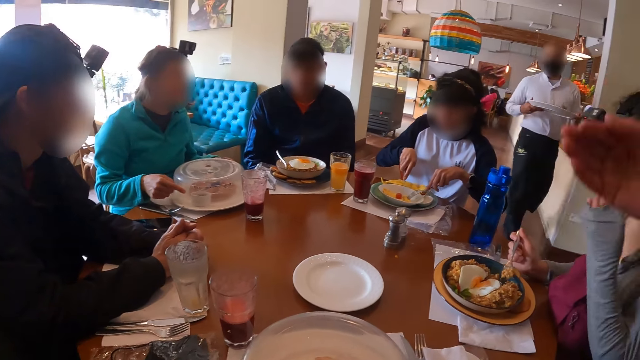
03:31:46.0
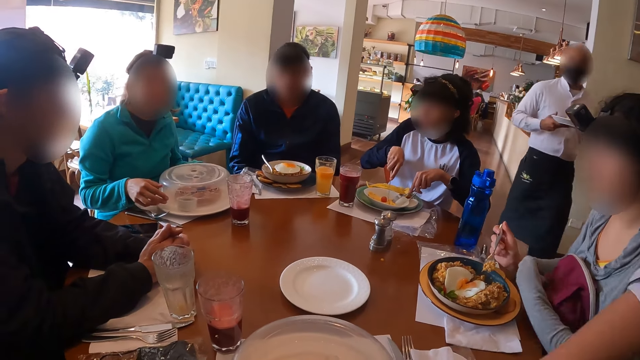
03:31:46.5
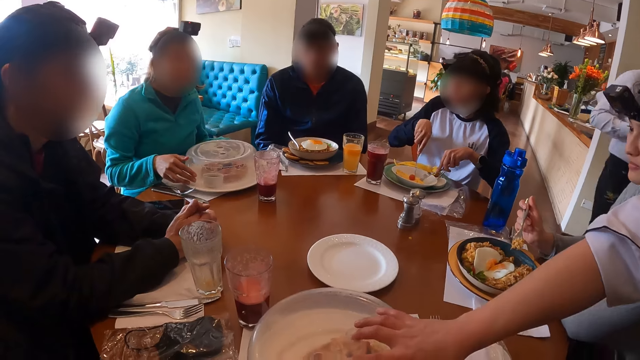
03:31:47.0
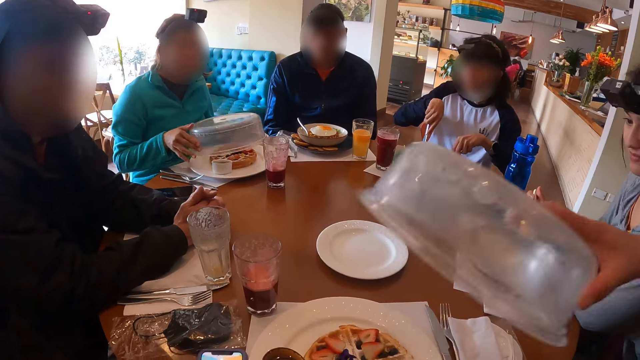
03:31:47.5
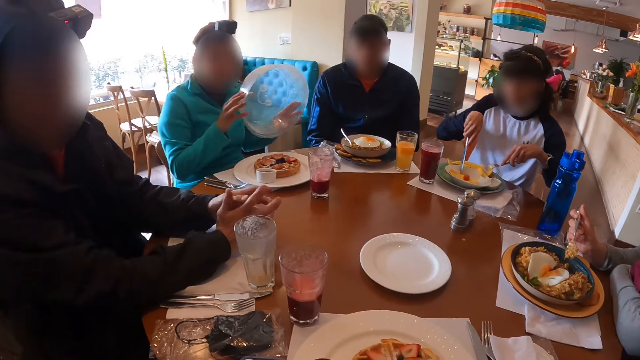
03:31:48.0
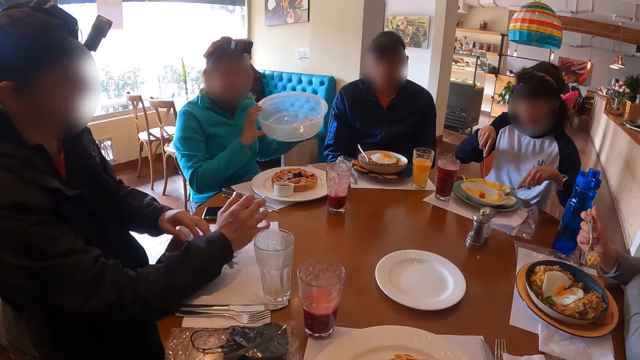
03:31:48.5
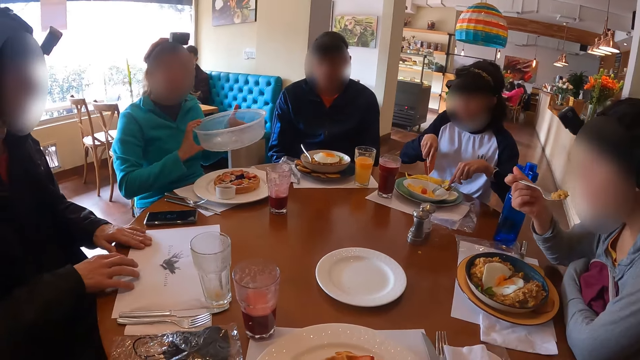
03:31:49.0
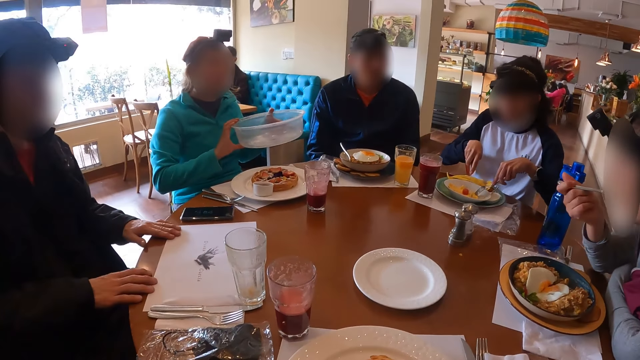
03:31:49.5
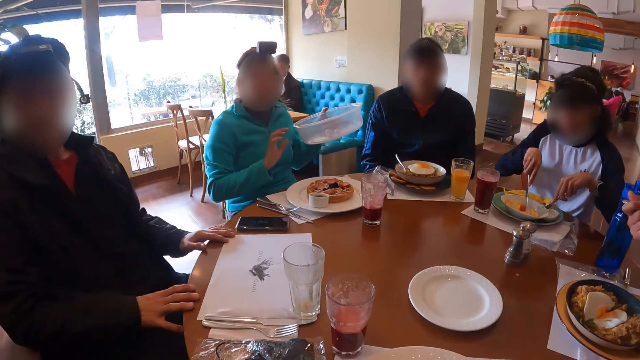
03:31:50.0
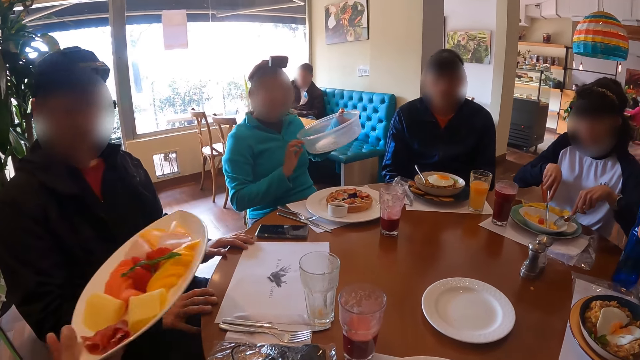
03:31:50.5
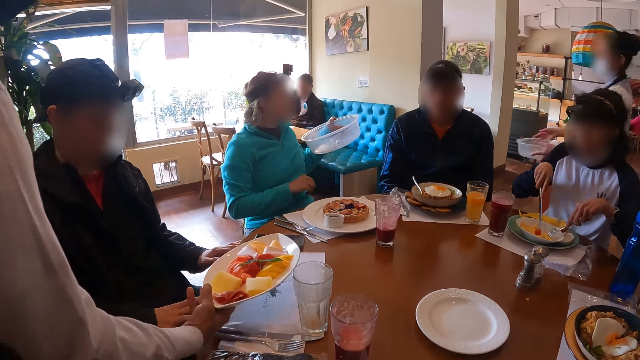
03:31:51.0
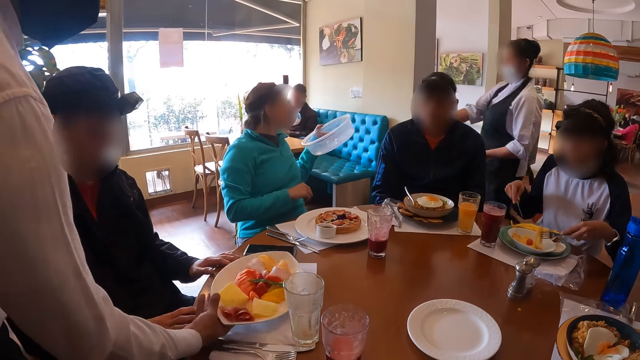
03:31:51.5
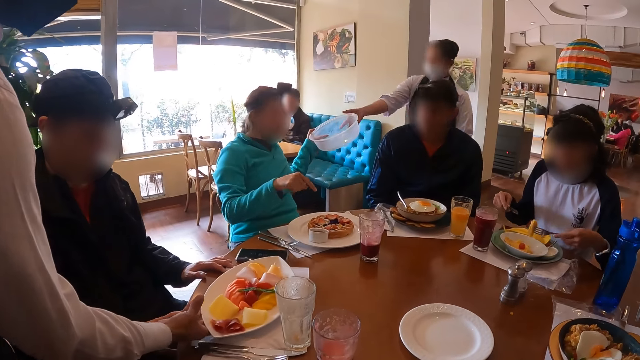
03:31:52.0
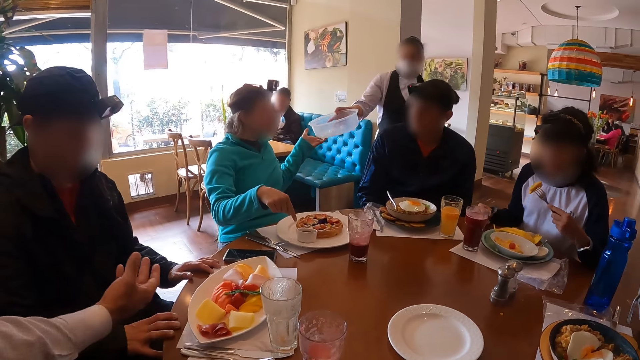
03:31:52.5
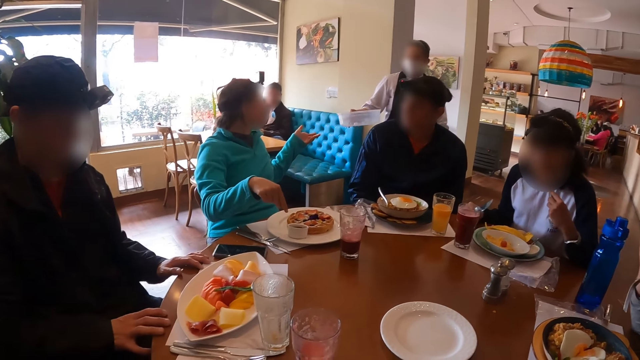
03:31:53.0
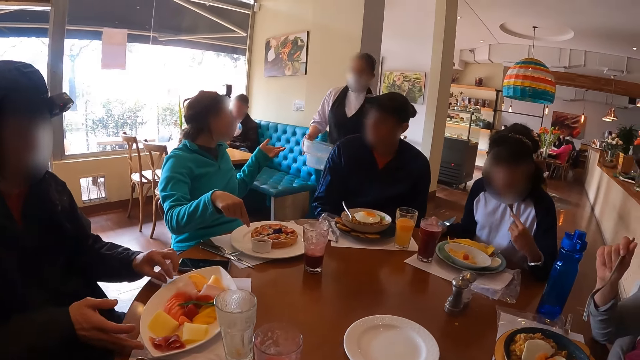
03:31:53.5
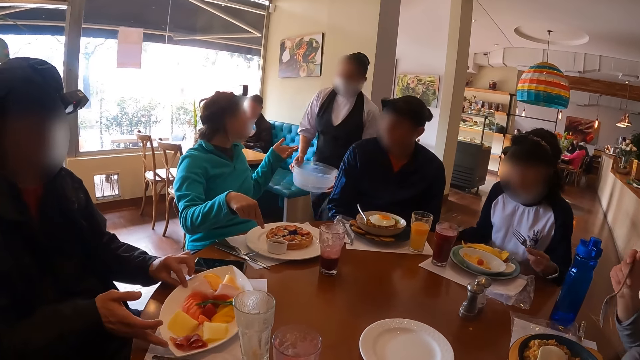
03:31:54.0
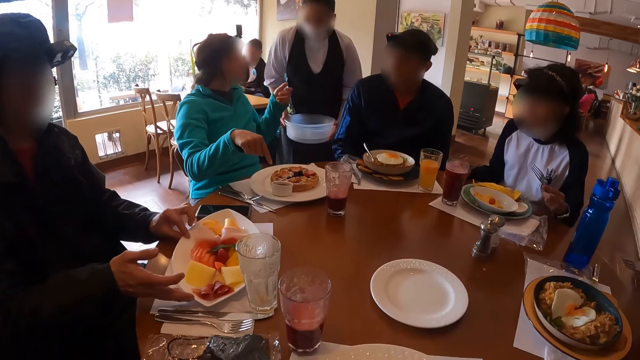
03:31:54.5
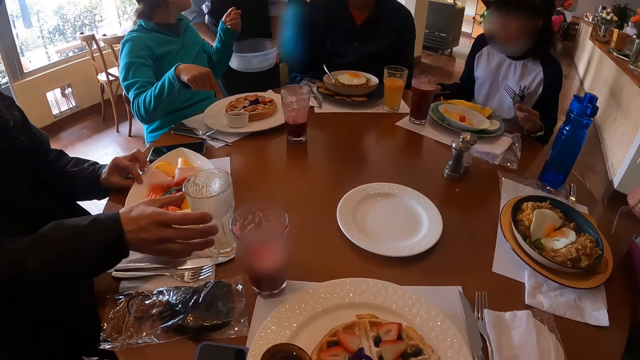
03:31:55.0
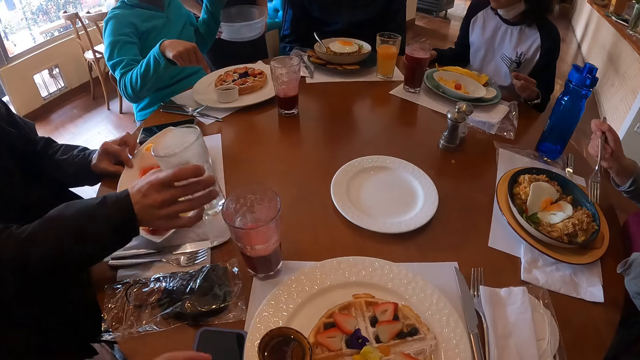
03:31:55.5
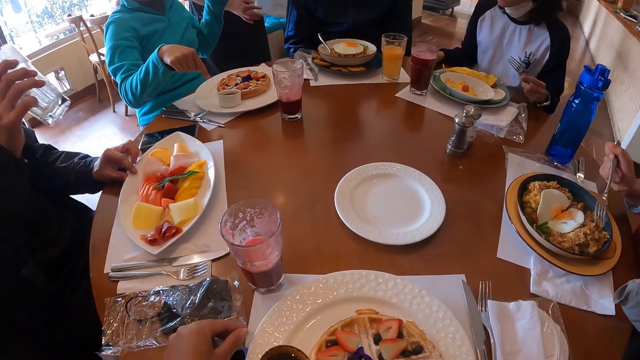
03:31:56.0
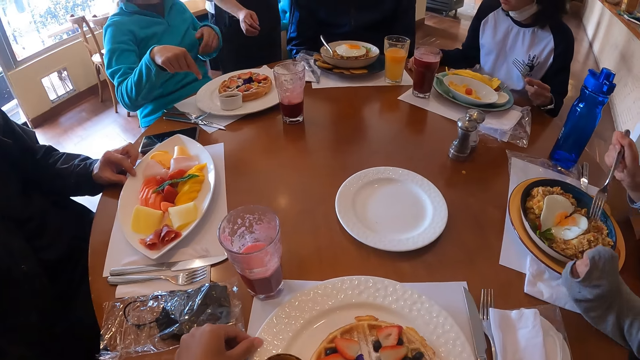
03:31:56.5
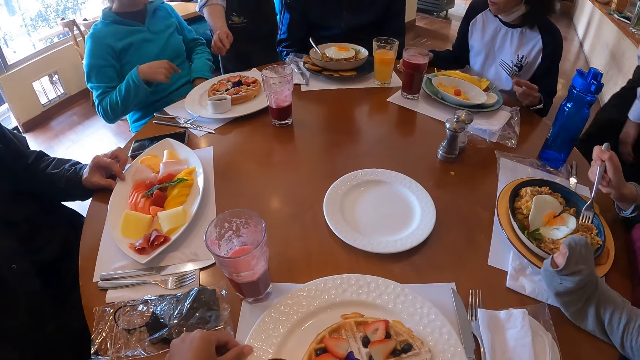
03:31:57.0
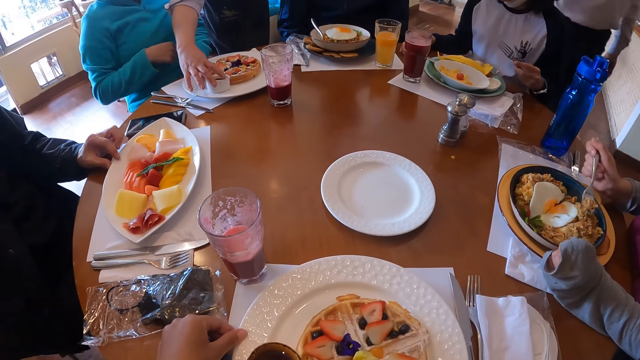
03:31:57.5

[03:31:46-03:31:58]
A waiter lifts up the hand. Another waiter walks past the camera wearer. The first waiter lifts the cover on the plate of food with her right hand and takes the bowl. A man lifts the cover with both hands and takes the bowl. Another man lifts up the hand. A woman eats the food in the plate with the fork in her right hand. The second waiter drops a plate of food on the table with his right hand. The first waiter receives a cover from the first man with her right hand. The first man converses with the first waiter. The first waiter takes the bowl. Another woman eats food from the plate with the fork in her left hand. The other man adjusts a plate on the table with both hands and picks a cup on the table with his right hand. The camera wearer touches the plate on the table with her left hand.

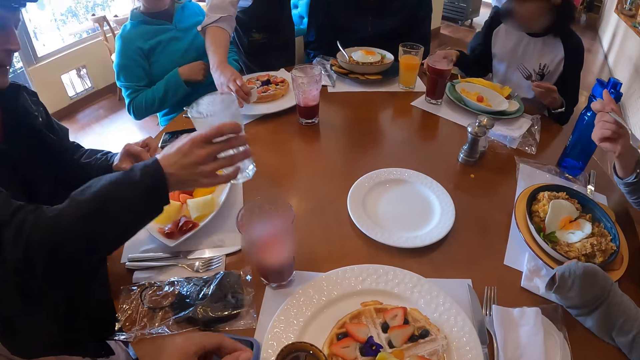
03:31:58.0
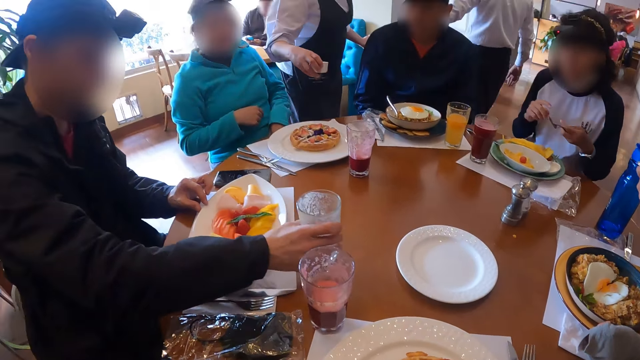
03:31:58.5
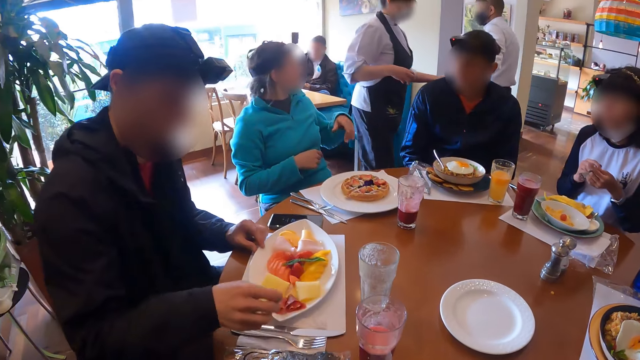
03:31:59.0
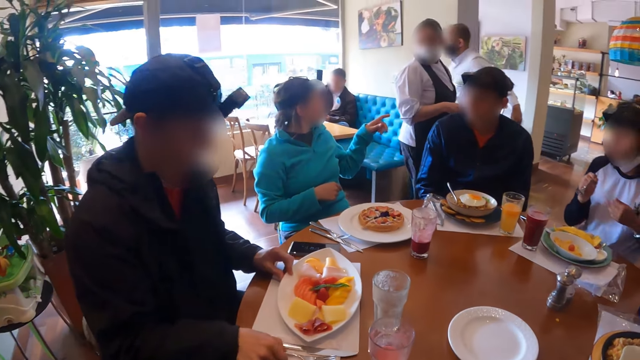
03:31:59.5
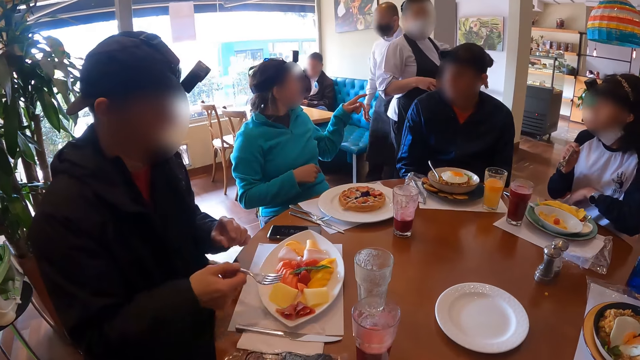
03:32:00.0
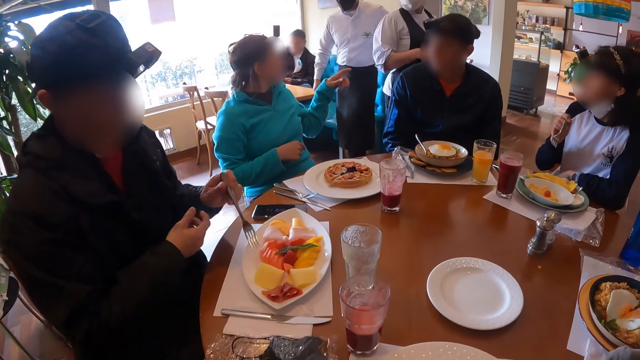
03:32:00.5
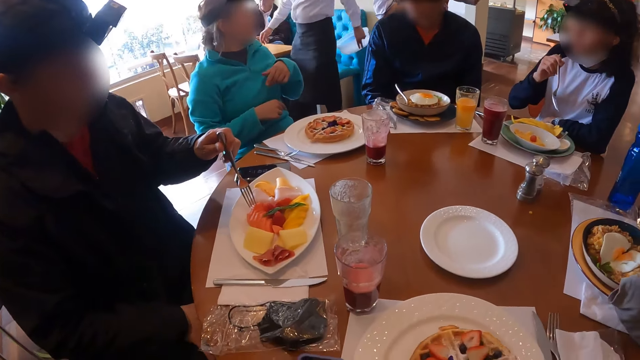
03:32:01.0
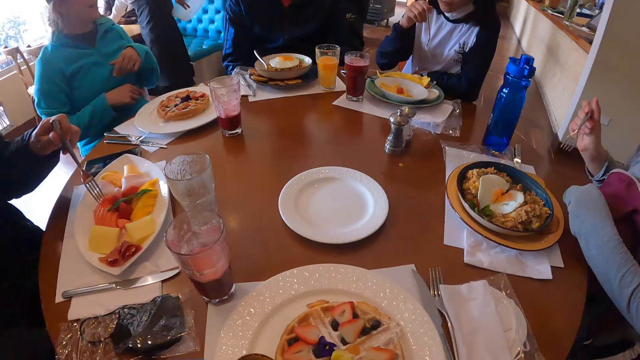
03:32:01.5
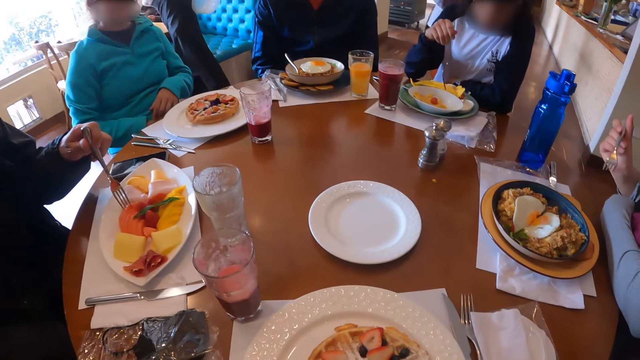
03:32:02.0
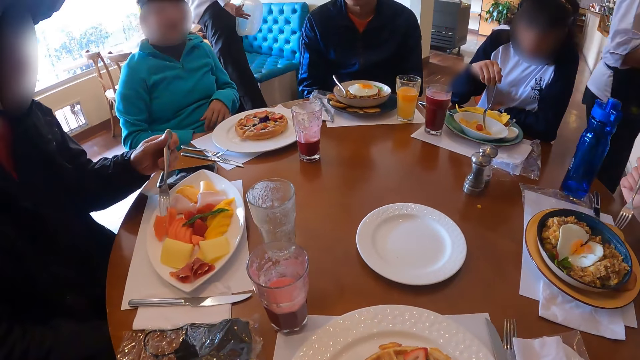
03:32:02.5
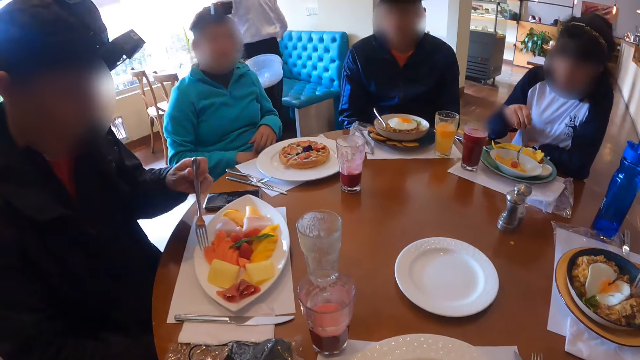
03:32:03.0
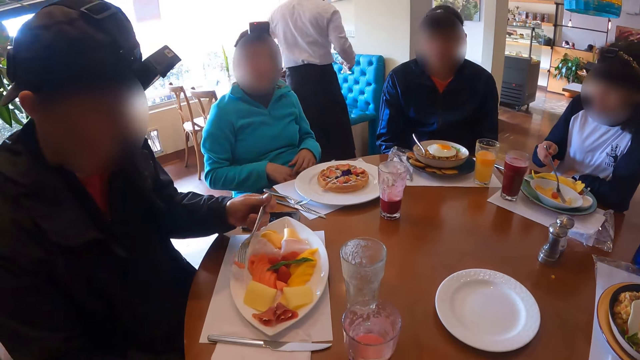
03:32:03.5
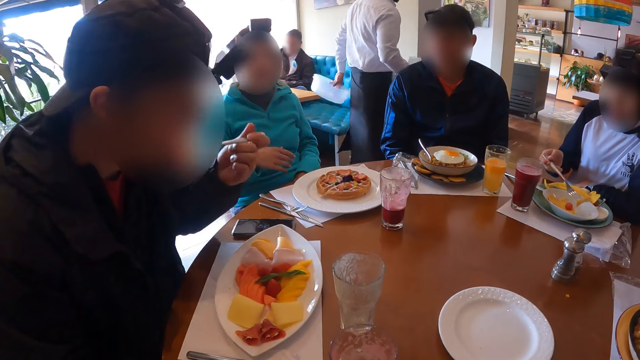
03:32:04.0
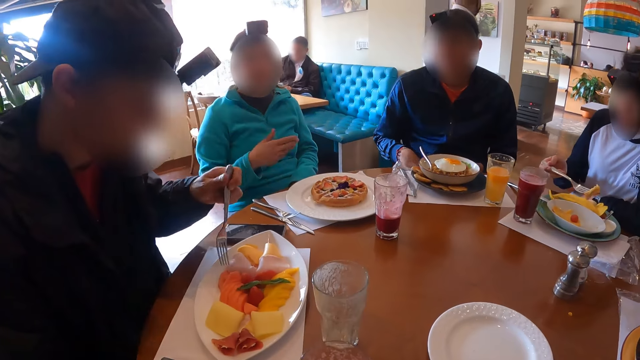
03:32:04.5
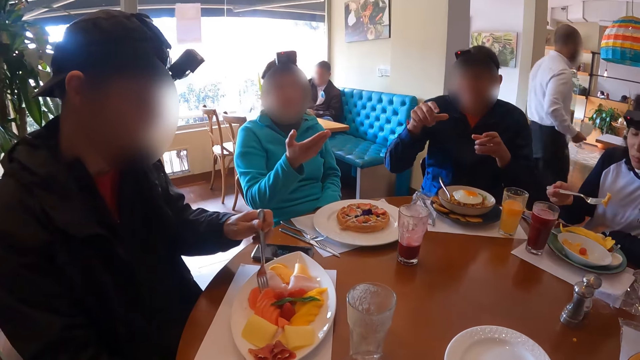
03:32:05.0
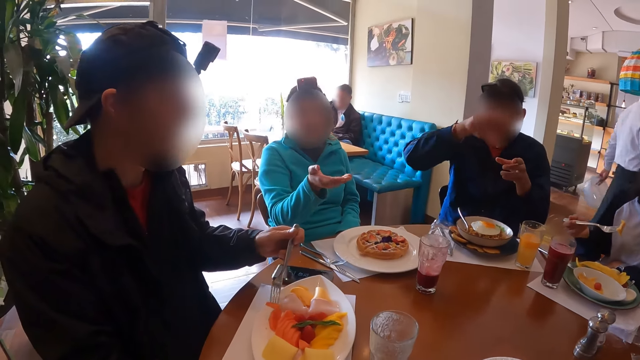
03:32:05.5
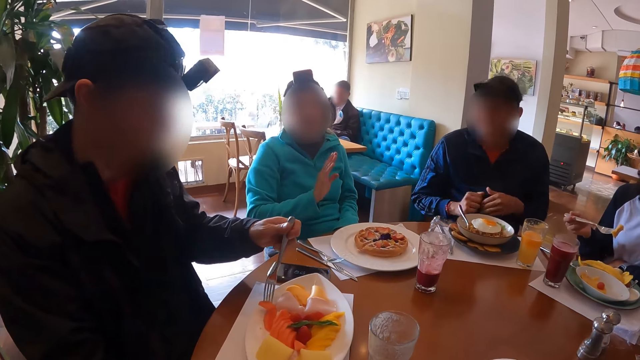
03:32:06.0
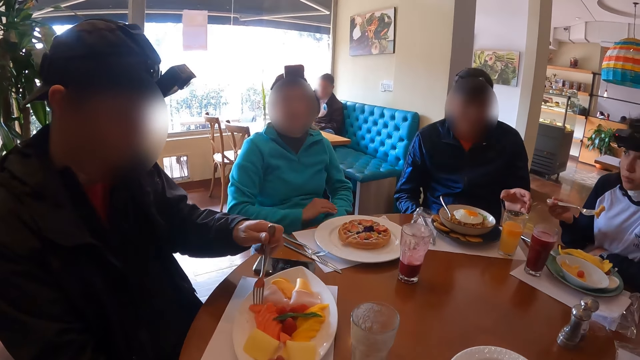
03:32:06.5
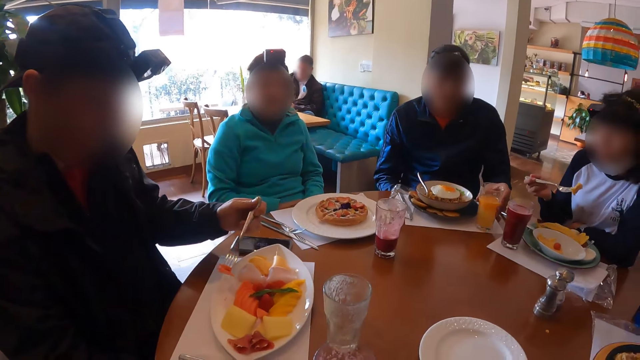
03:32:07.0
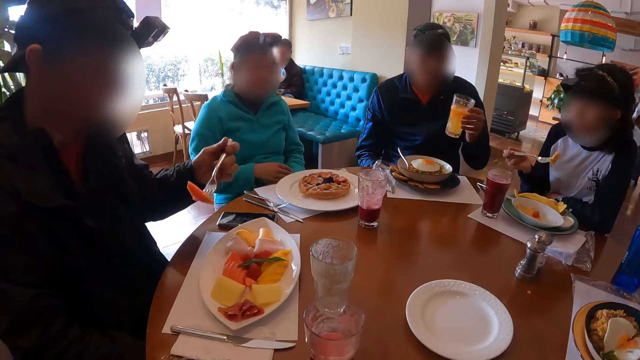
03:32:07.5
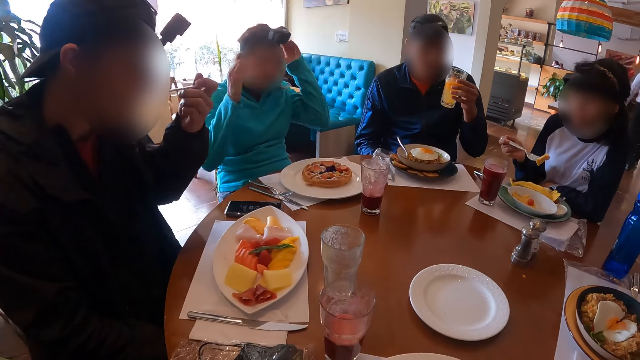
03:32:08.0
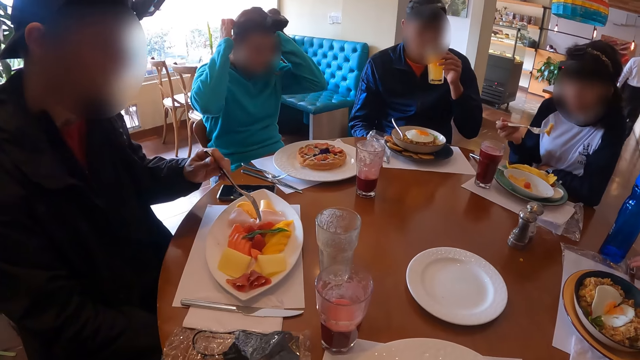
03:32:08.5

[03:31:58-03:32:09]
A woman drops the knife in her right hand on the table. A waiter picks a container in a plate on the table with her right hand. A man drops the cup in his right hand on the table. The woman passes the fork in her left hand to her right hand. Another man talks to the waiter. The first man picks a fork on the table with his right hand and passes the fork in his right hand to his left hand. The waiter walks past the camera wearer. The first man scoops the fruit and eats food from the plate with the fork in his left hand. Another waiter walks past the camera wearer. The second man talks to the camera wearer. A third man picks a cup on the table with his left hand. The second man adjusts his camera with both hands and touches the head.
